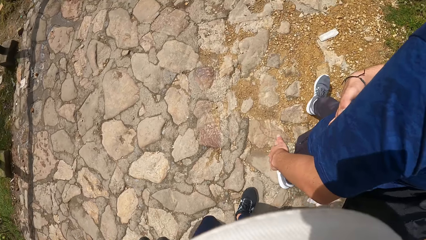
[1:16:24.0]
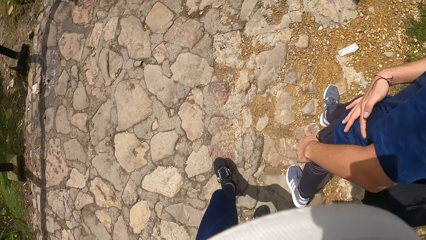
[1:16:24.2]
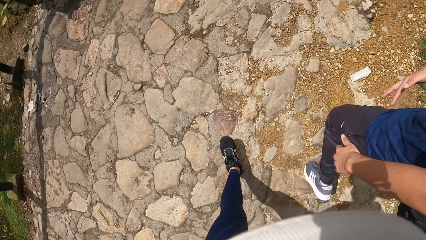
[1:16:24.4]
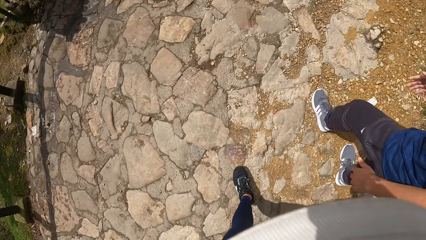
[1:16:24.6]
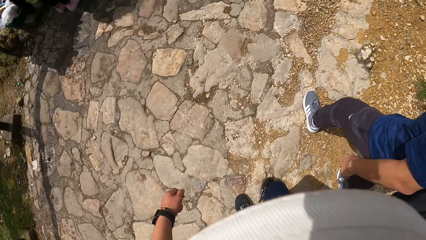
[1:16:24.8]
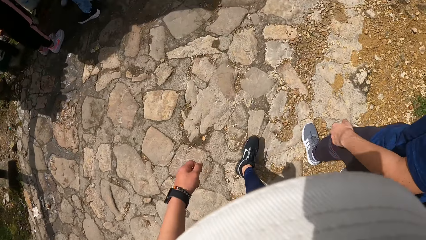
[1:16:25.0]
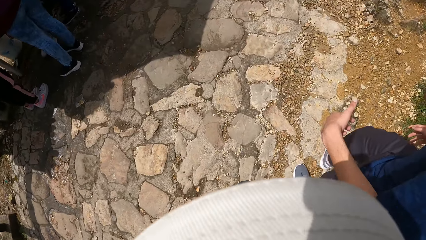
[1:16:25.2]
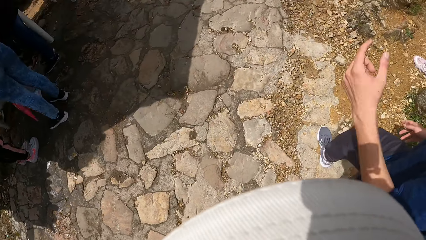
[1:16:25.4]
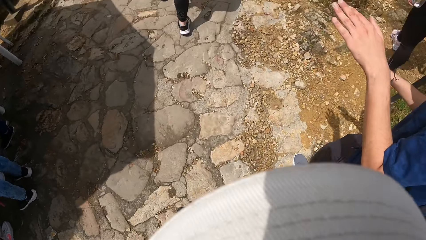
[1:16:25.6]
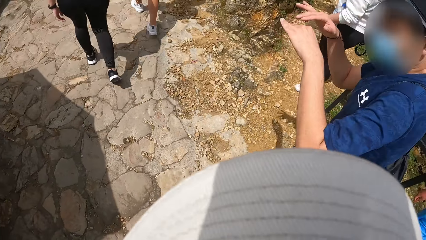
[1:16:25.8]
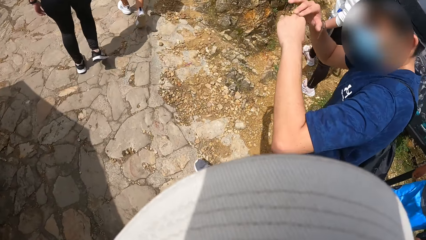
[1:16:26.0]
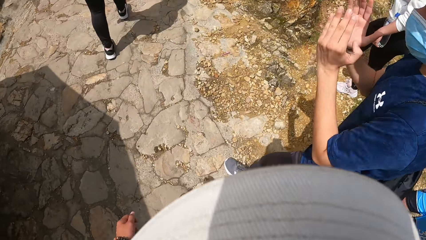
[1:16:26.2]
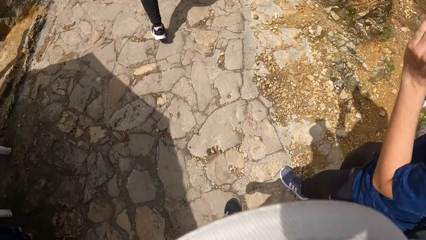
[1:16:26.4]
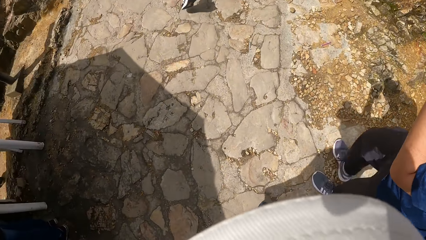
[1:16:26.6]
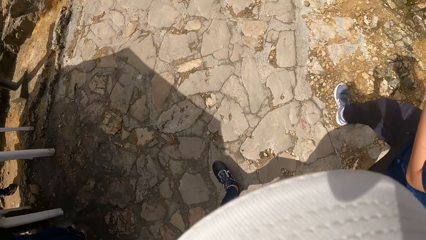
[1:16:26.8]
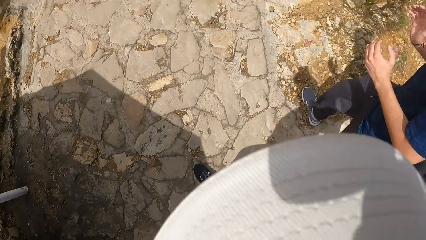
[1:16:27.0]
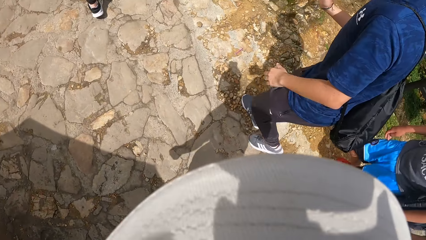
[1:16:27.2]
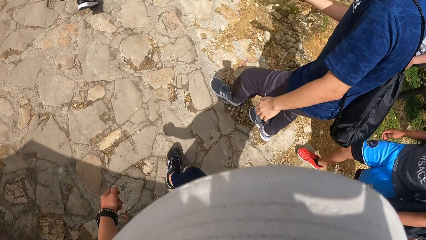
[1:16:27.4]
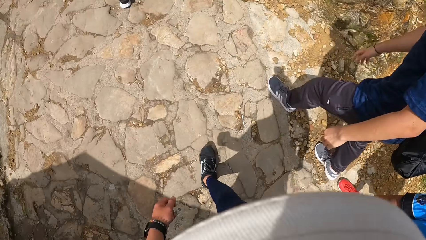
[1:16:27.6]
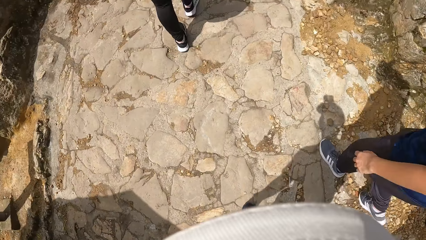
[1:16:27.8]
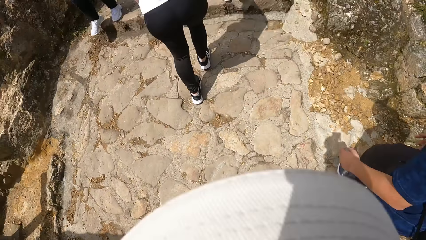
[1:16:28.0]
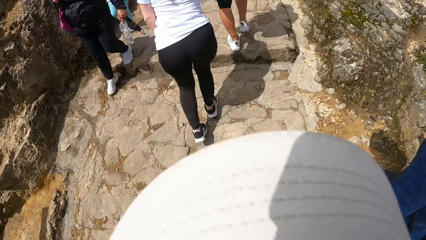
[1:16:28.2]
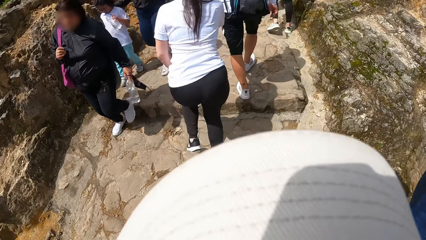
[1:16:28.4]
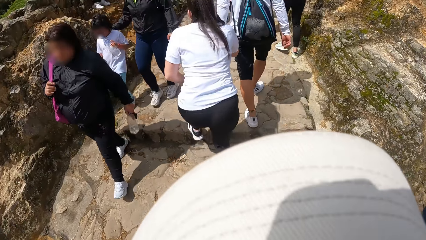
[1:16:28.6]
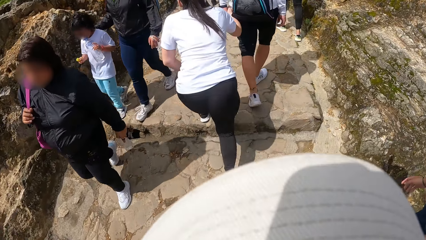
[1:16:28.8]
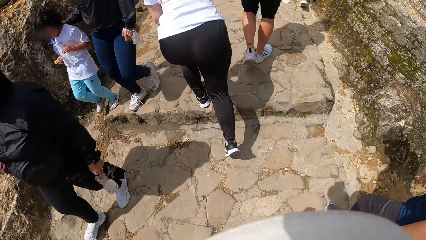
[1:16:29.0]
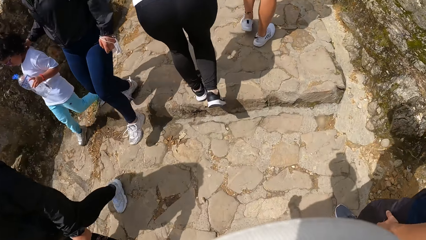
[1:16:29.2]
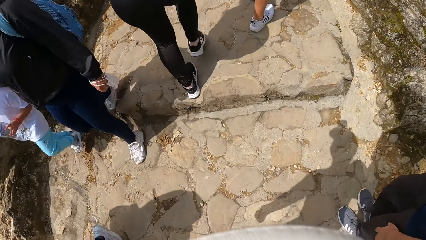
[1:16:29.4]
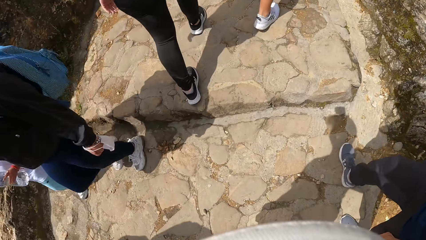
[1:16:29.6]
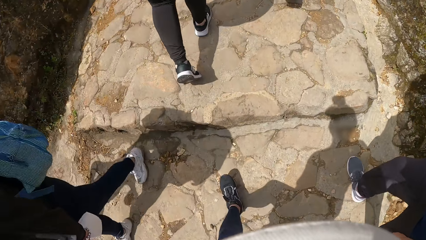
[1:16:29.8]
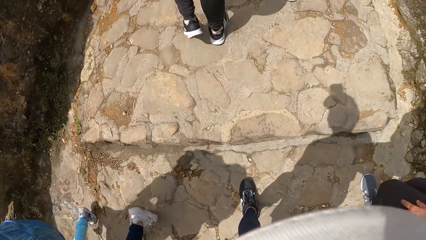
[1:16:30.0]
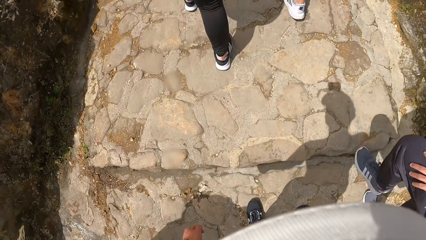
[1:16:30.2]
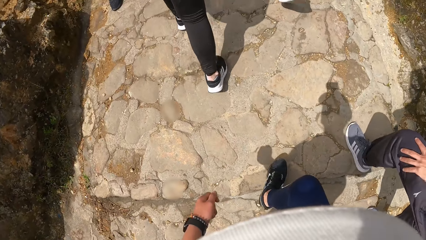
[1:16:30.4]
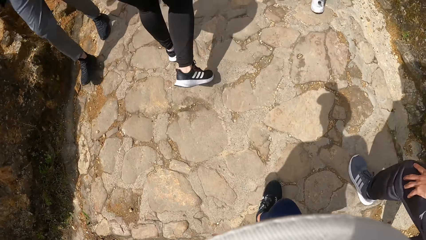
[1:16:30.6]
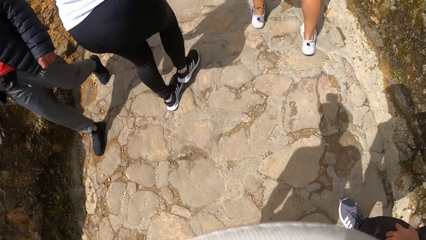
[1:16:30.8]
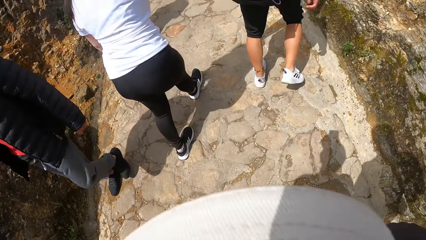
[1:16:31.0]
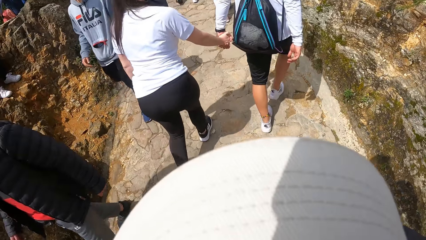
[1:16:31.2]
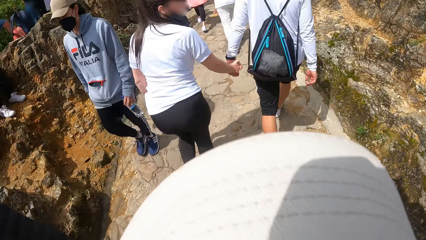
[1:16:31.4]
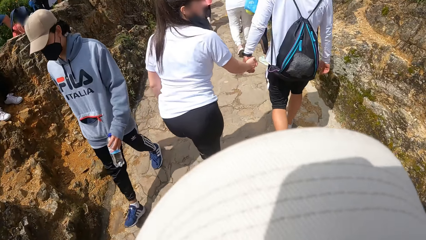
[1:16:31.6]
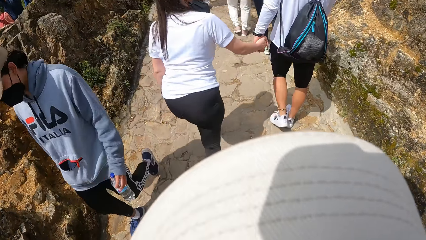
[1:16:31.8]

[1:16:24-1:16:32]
The camera wearer climbs the stairs. A man climbs the stairs and speaks to the camera wearer.

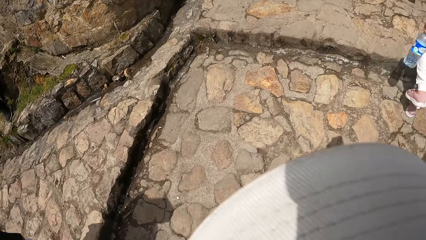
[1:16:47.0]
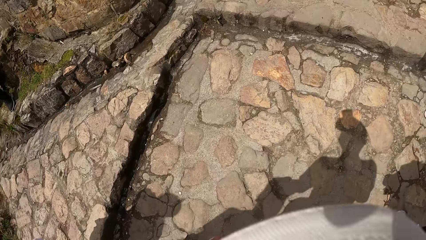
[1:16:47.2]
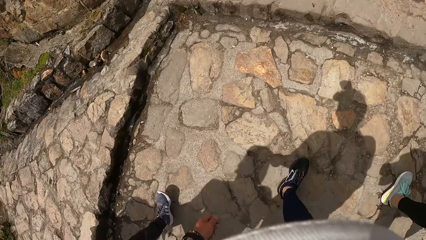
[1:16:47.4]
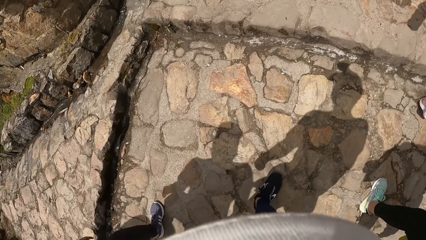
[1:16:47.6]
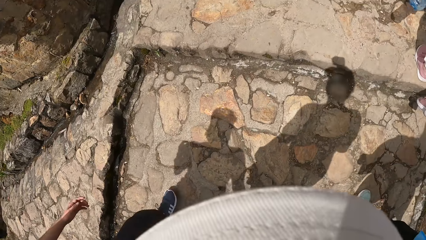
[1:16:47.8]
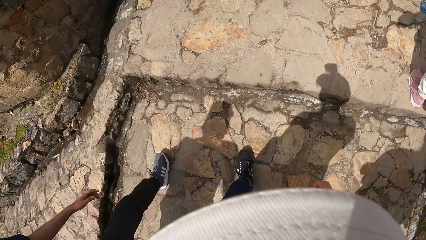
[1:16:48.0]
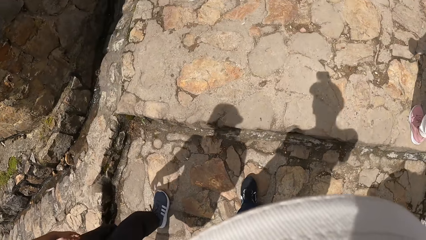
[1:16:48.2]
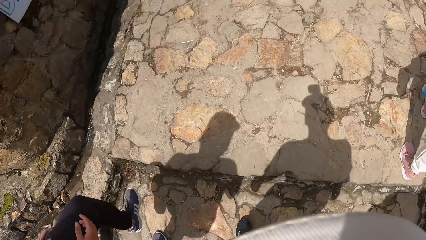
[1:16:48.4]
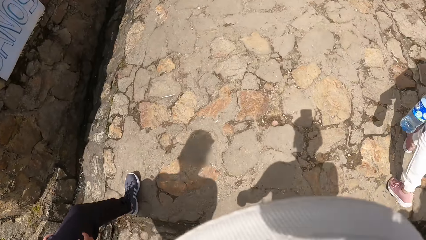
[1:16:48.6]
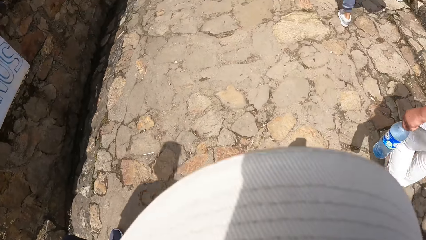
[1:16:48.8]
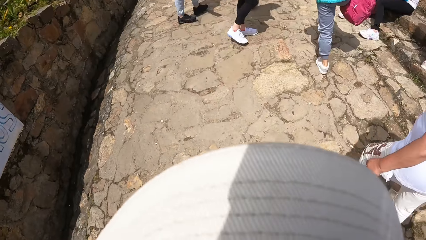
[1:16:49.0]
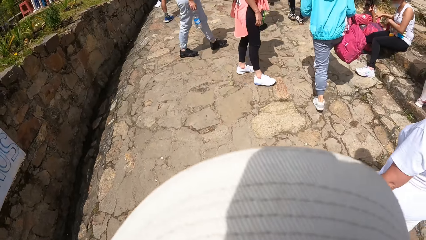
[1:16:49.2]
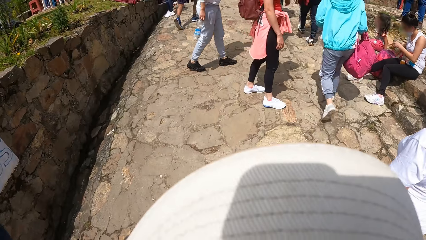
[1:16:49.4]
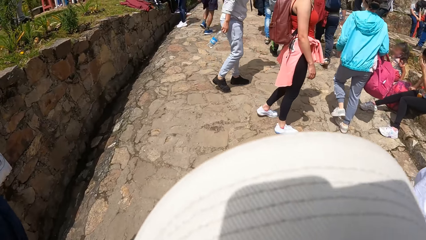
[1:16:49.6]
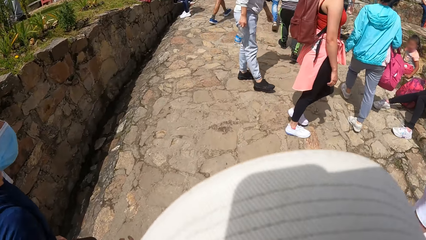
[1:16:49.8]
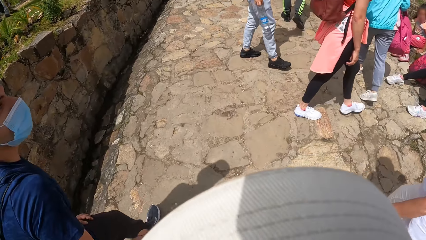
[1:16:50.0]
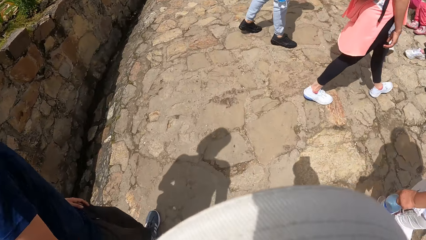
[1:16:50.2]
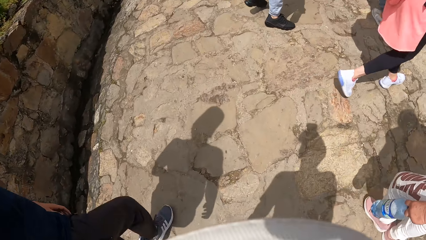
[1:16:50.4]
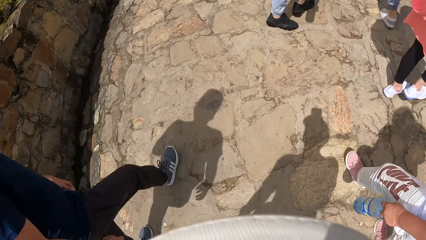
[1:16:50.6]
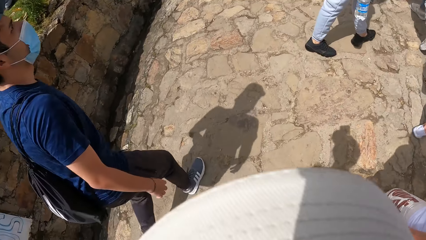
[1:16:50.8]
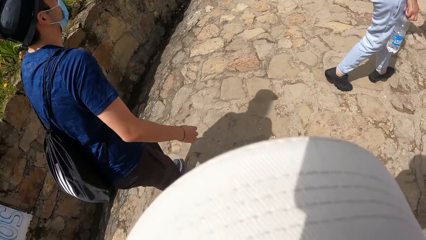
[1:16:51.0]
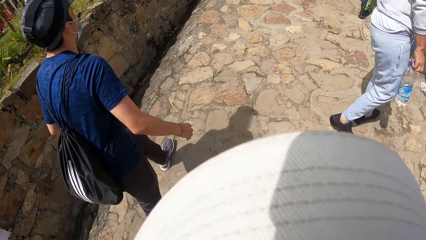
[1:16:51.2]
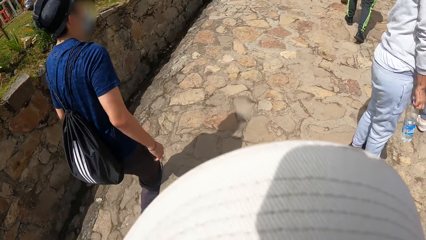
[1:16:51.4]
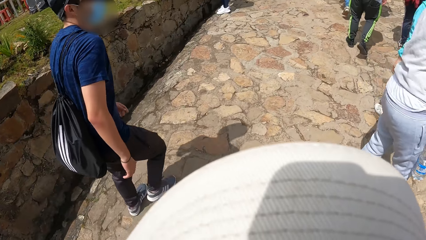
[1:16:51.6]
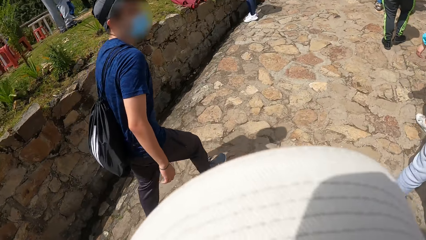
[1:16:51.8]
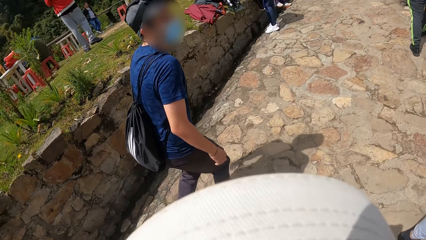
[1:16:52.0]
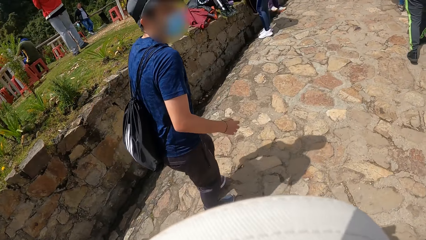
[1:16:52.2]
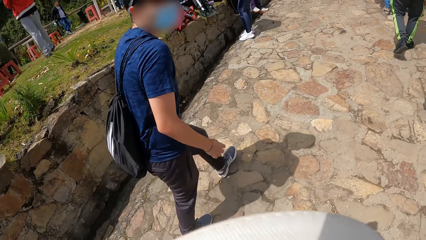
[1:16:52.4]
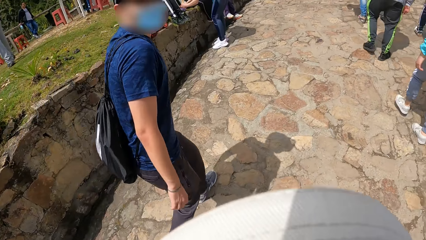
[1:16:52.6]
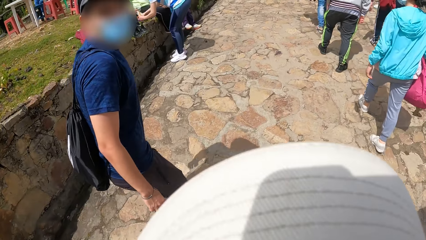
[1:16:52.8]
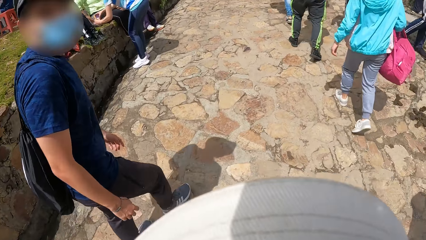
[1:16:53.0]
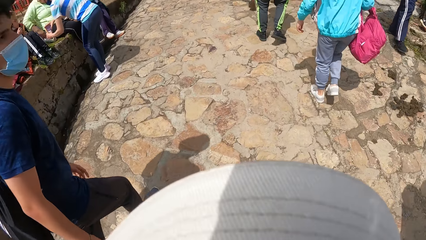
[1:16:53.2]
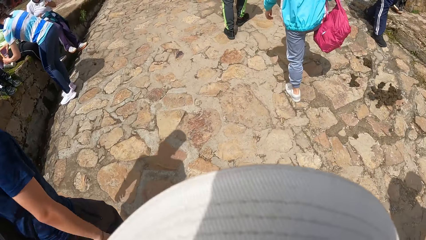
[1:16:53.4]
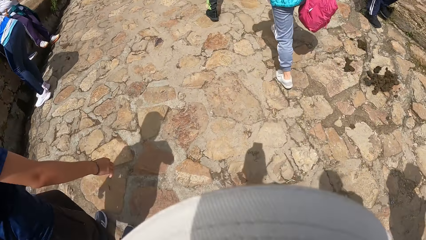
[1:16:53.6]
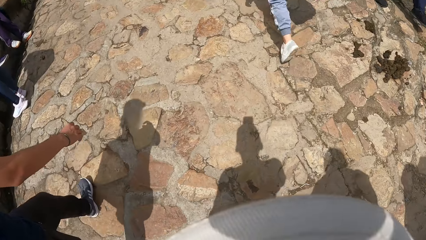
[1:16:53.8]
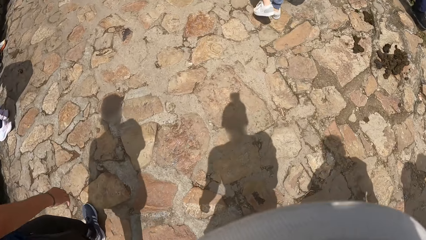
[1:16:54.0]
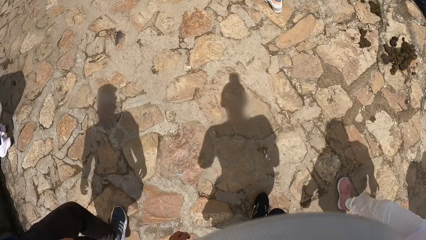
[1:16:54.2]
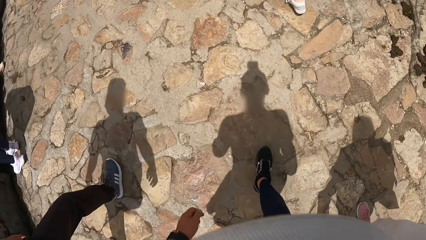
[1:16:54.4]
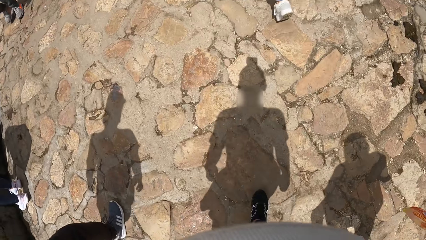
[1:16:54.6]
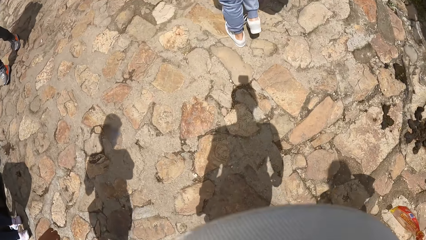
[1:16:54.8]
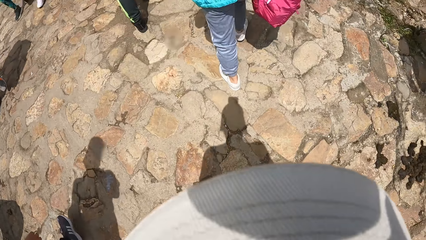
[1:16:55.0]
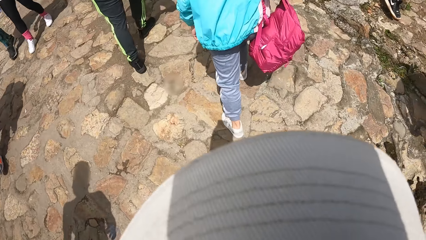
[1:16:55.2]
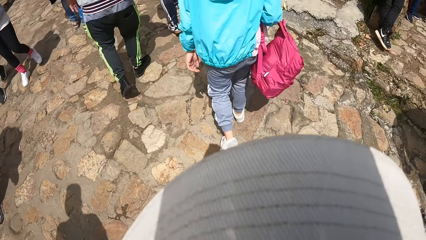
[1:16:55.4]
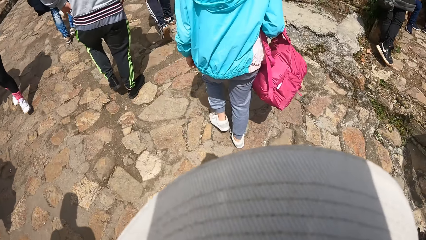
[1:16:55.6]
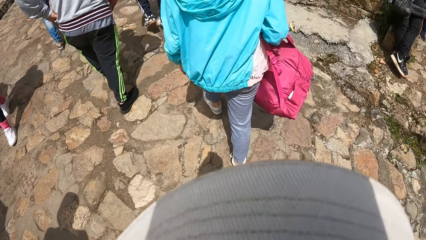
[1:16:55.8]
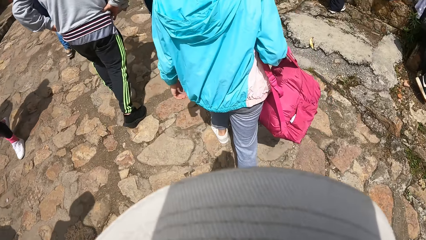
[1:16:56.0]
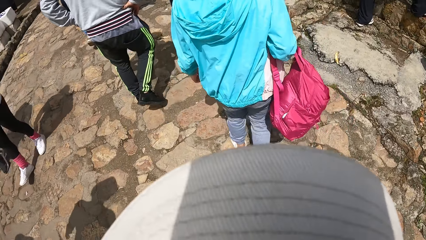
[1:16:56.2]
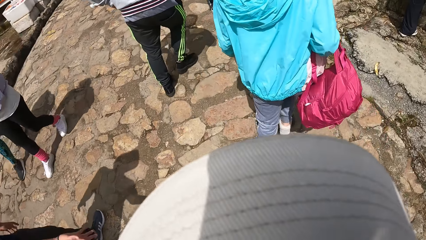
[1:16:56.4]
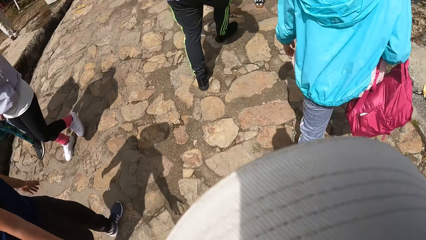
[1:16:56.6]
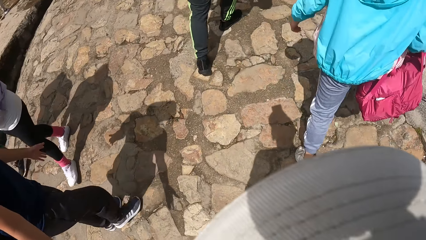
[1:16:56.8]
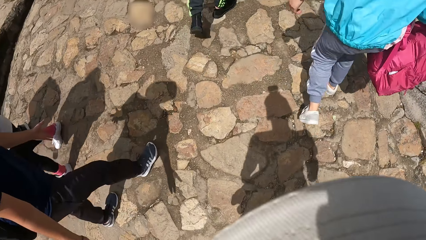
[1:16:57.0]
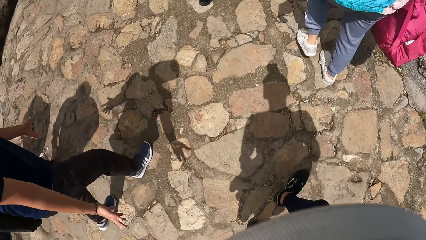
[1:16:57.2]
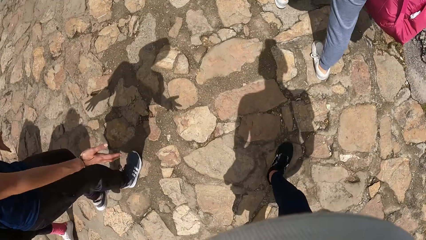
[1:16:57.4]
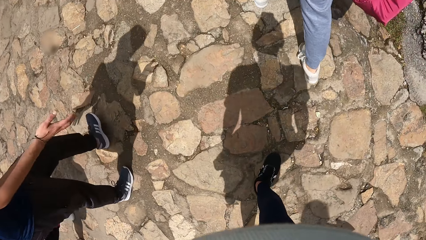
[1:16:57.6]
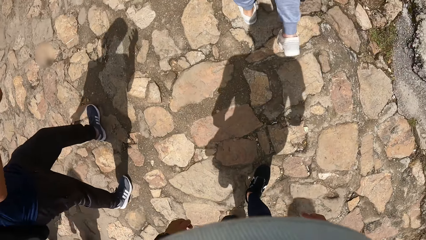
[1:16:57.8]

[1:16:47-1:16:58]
The camera wearer walks past the woman.
